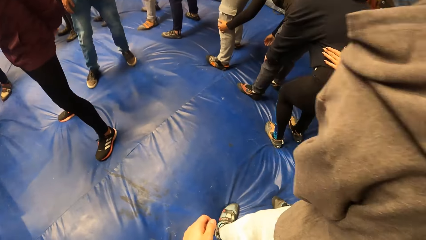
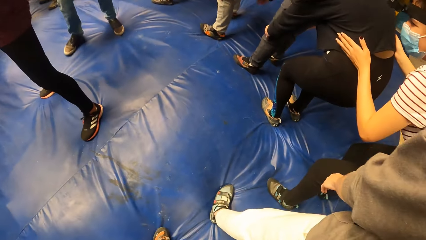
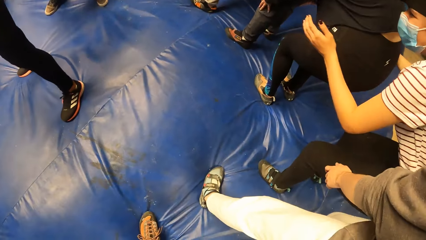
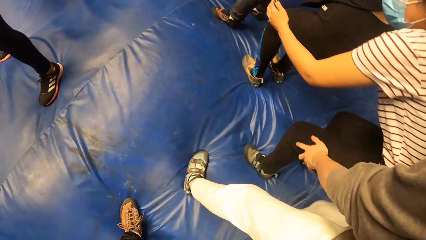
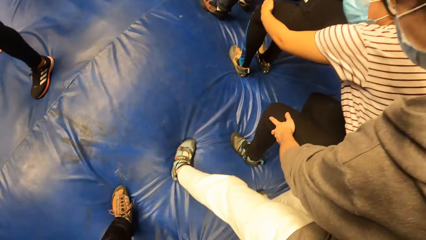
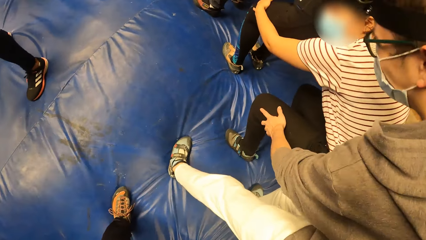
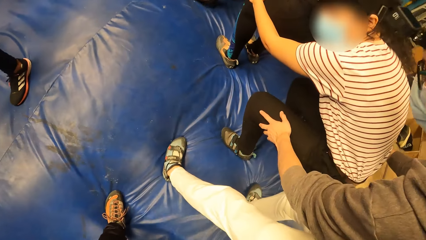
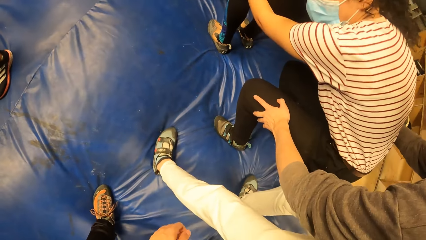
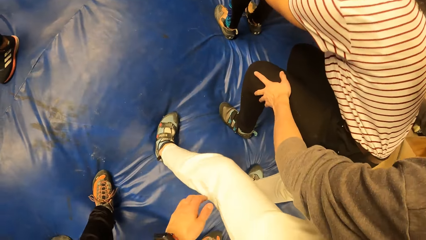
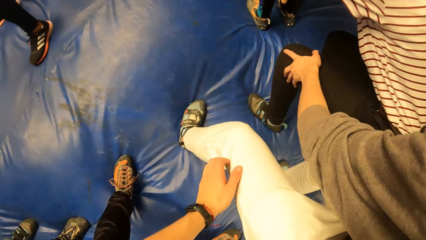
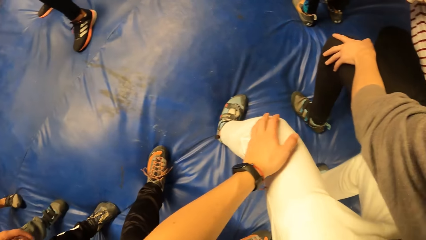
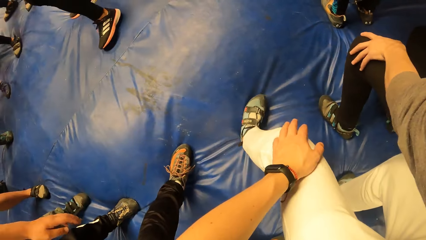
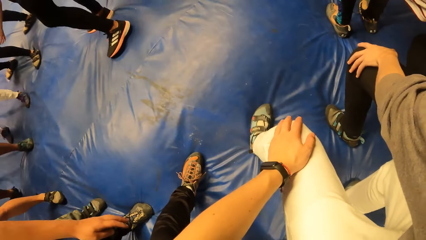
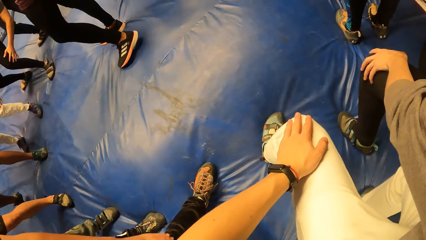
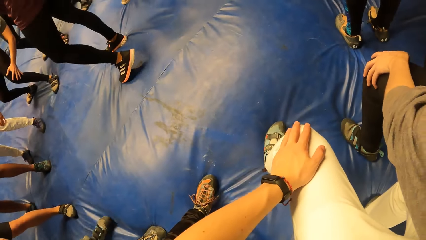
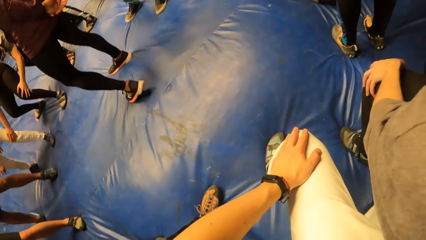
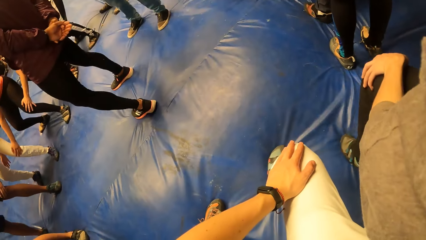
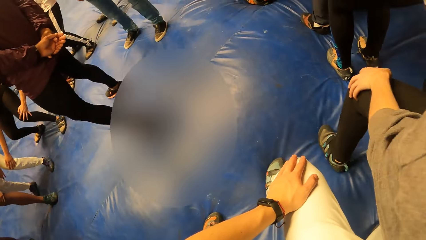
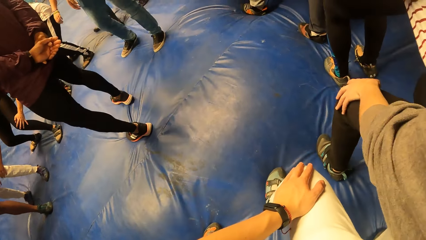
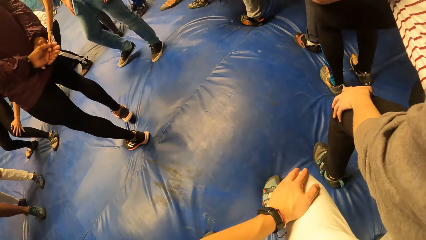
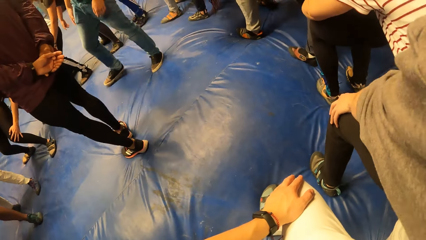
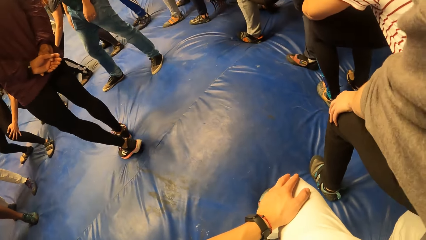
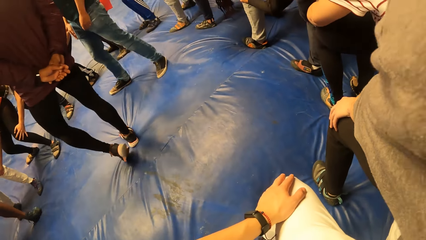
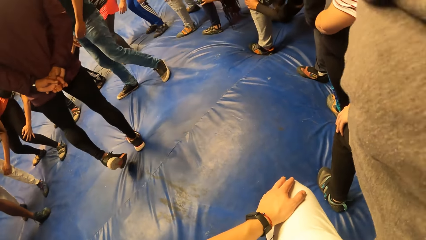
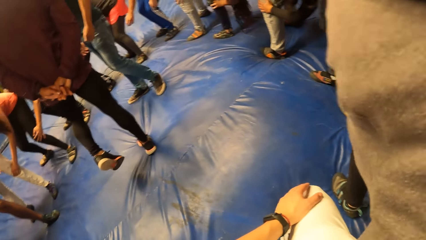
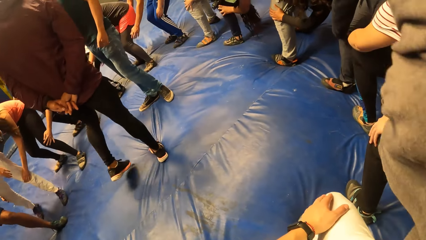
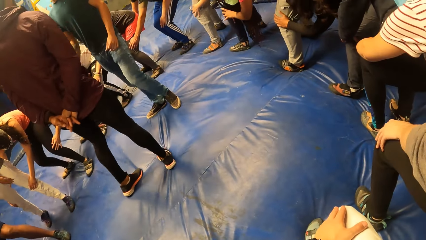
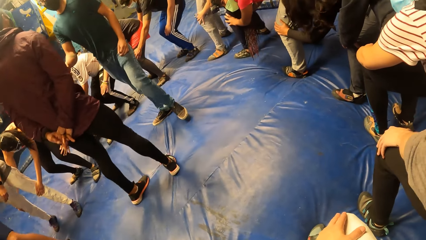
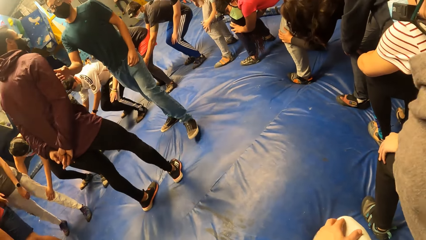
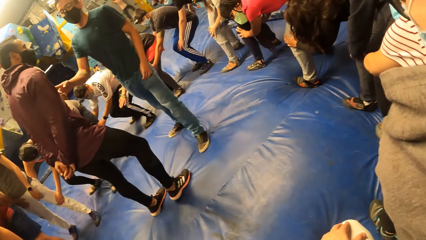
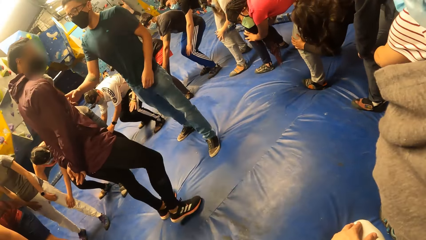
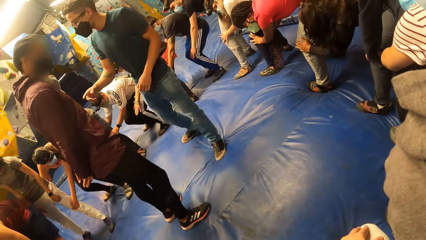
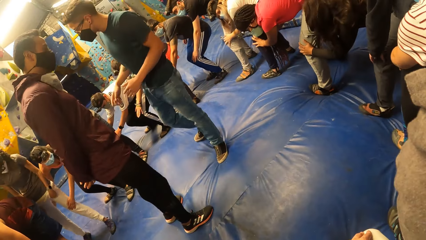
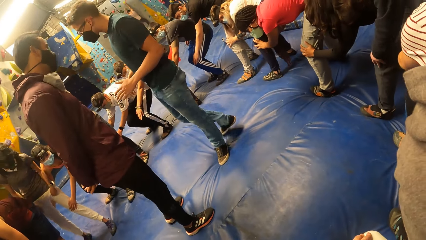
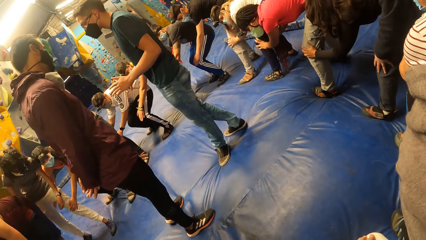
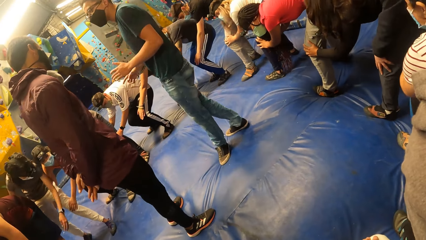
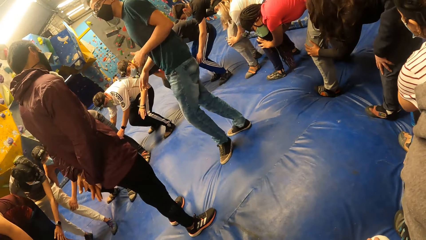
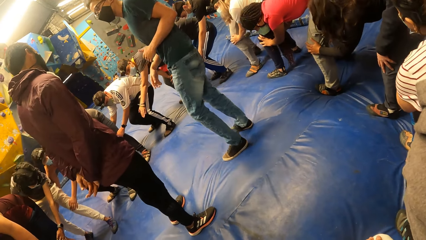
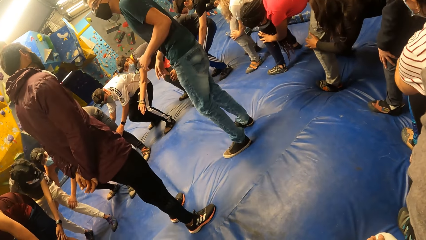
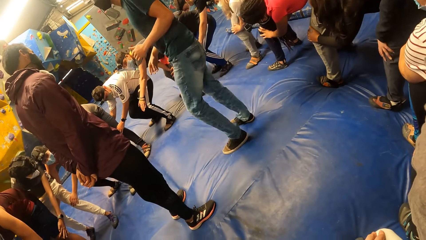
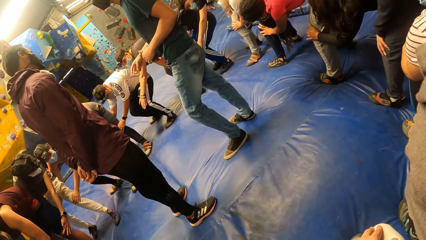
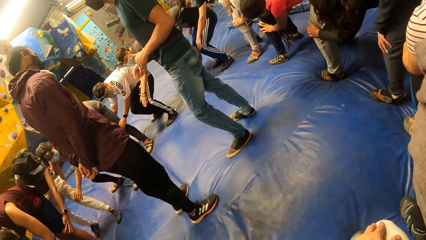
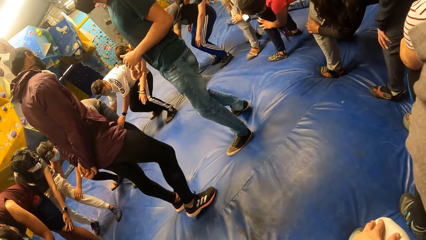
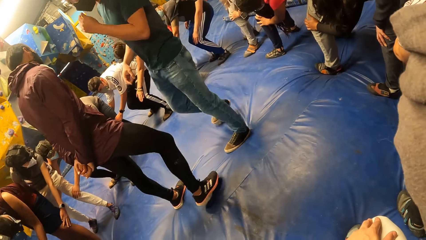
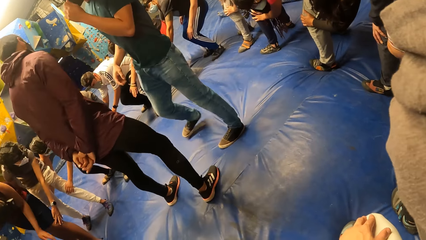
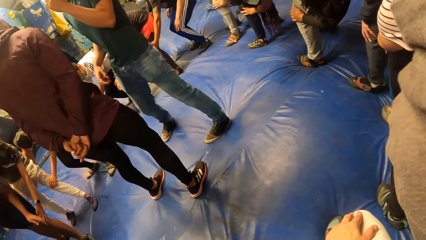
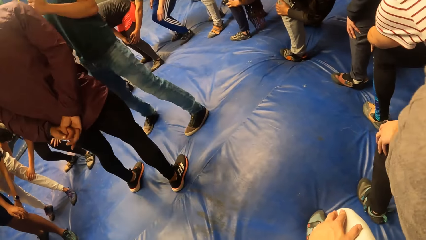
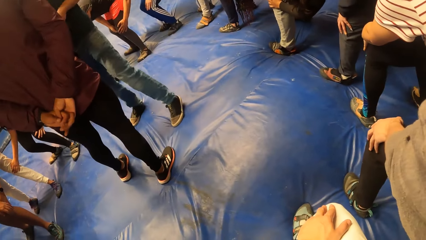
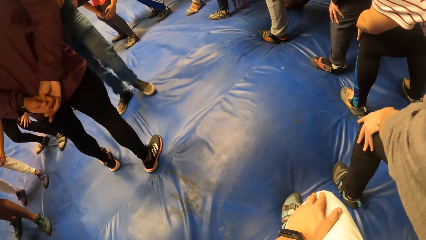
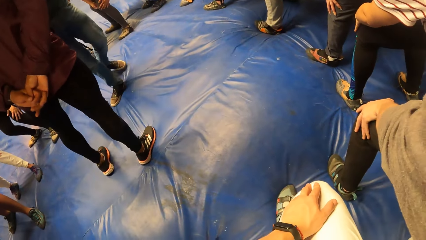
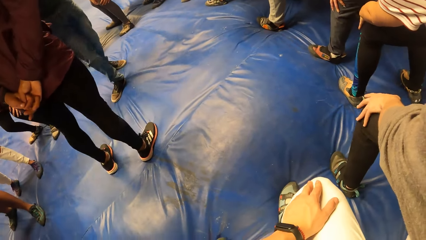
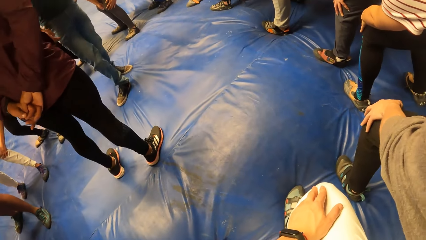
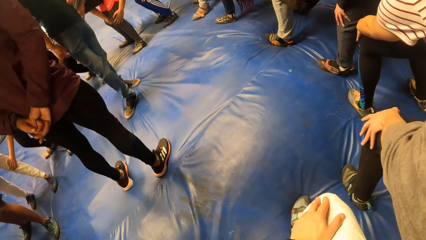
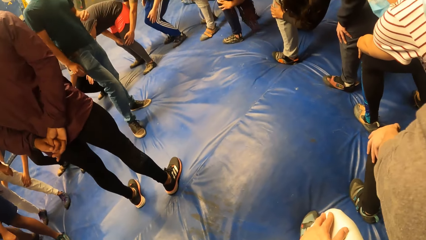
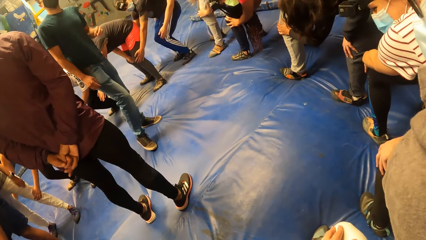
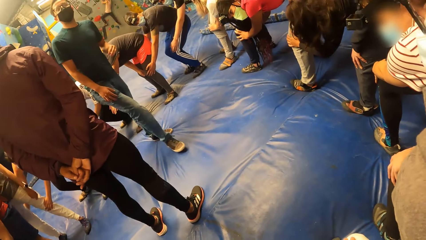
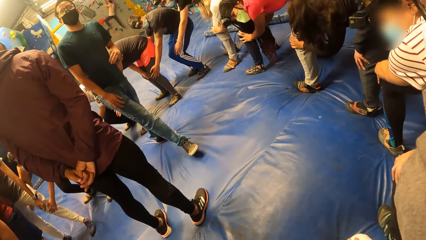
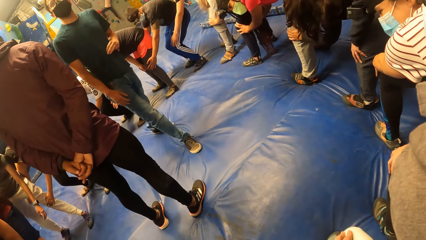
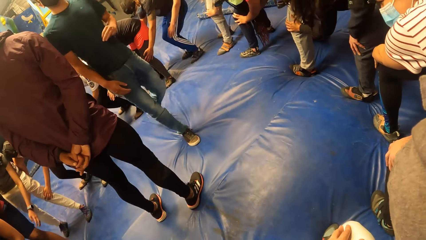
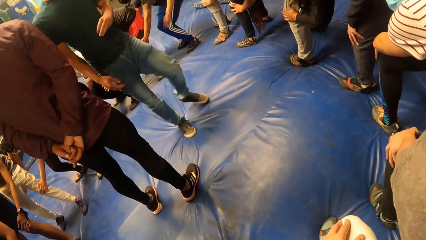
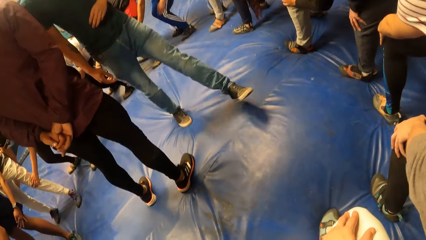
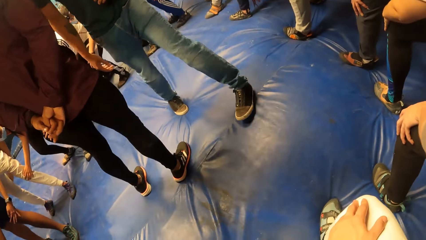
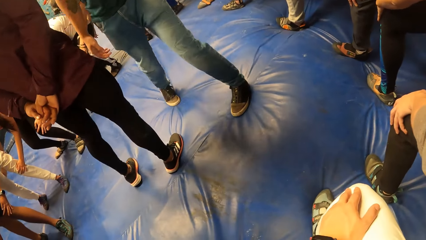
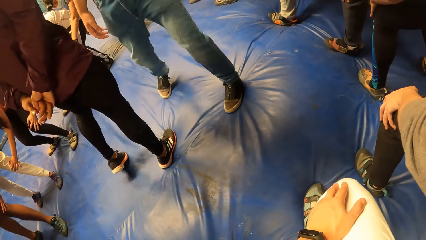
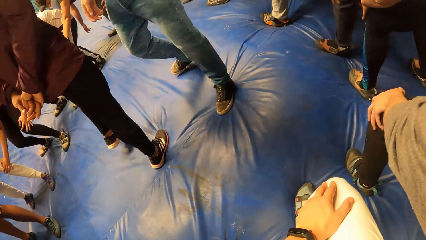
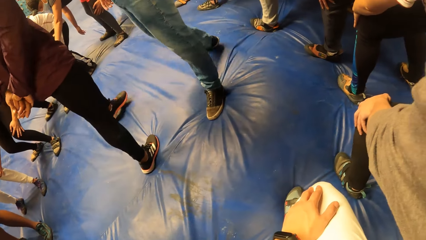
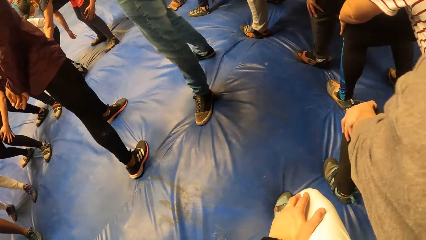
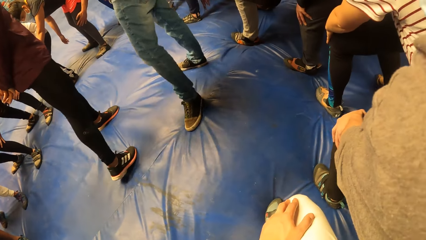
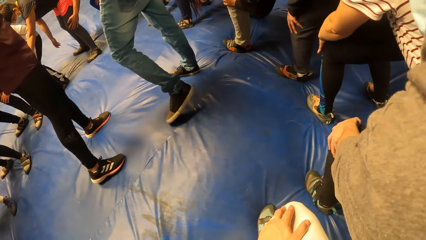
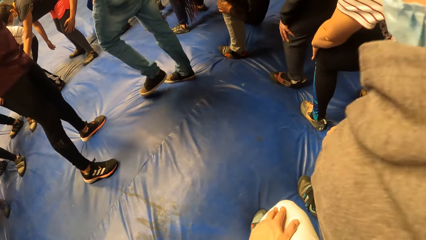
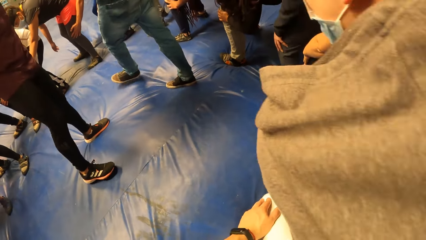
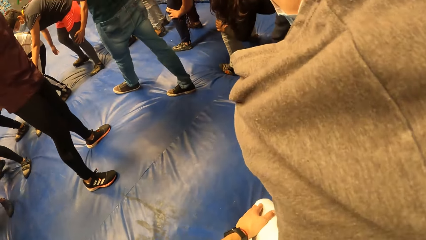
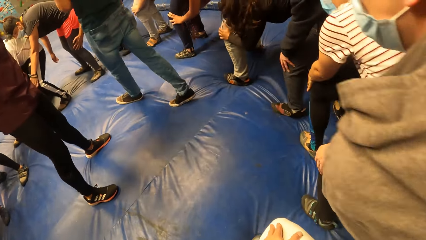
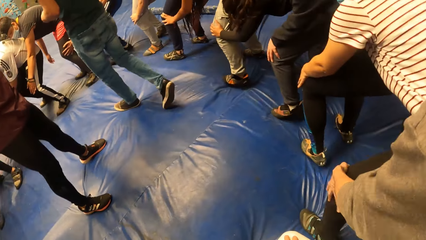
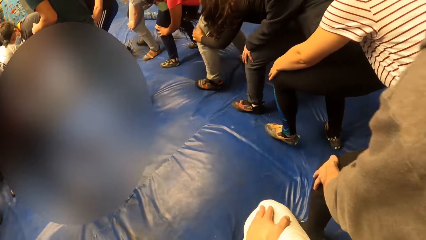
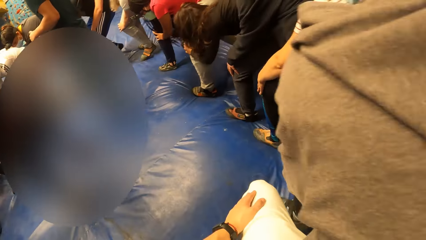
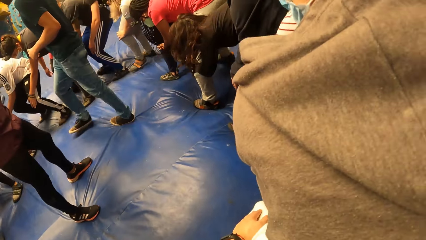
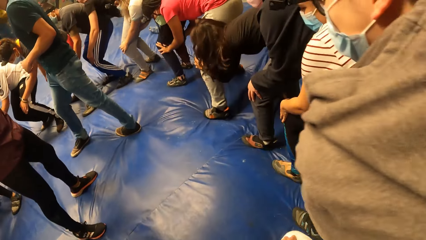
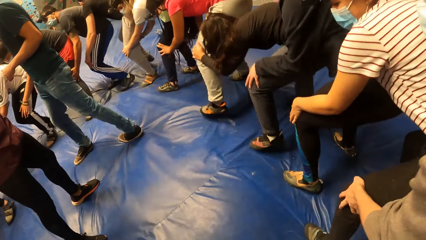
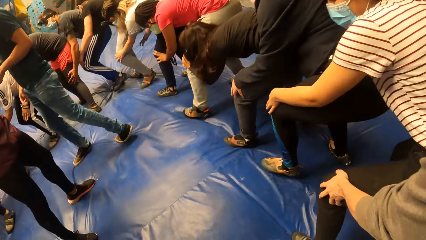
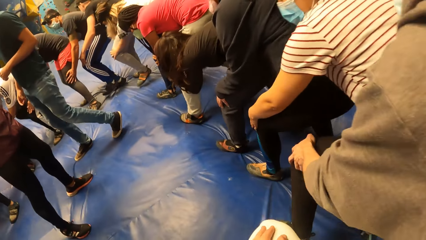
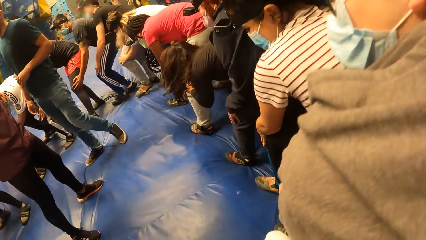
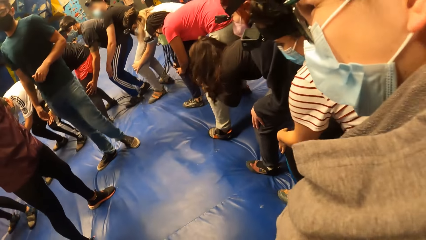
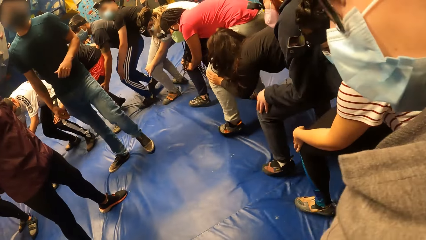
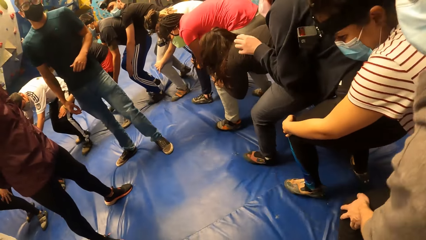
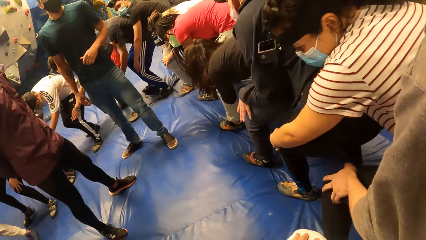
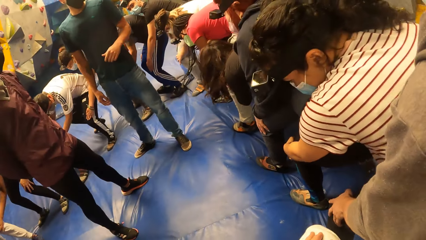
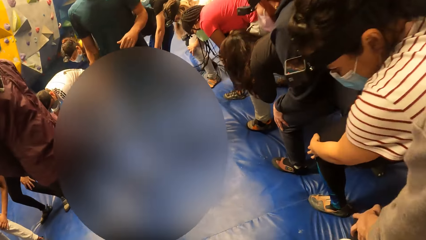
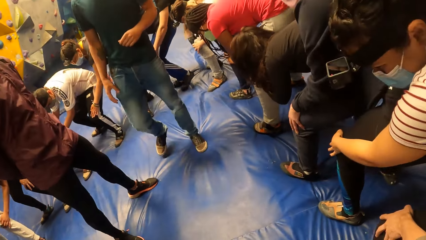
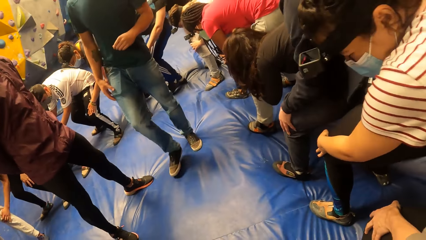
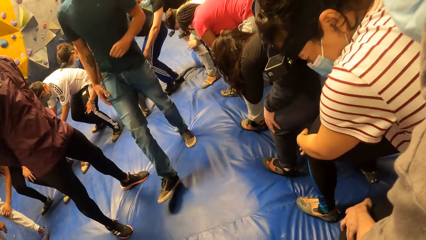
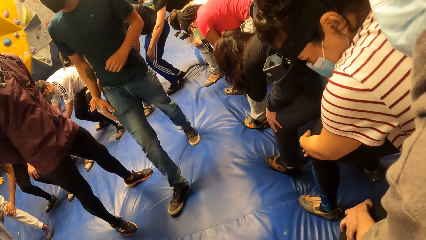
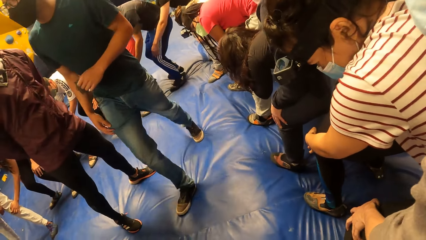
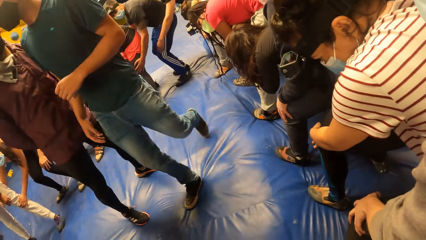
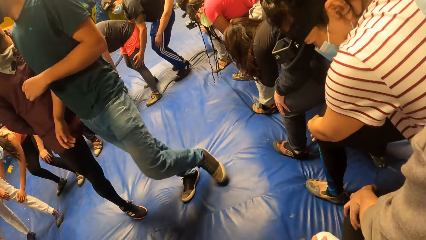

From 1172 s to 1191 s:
The camera wearer holds a person's knees. She touches a man's left leg with her left hand. Another man touches a third man's chest with his right hand. The camera wearer walks with the group of people round the second man and the third man. She plays a circle pattern game.
